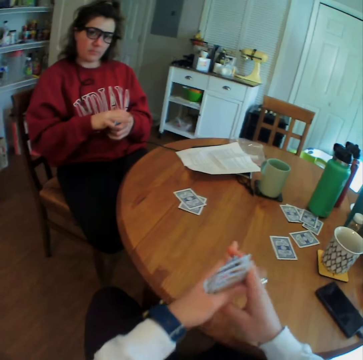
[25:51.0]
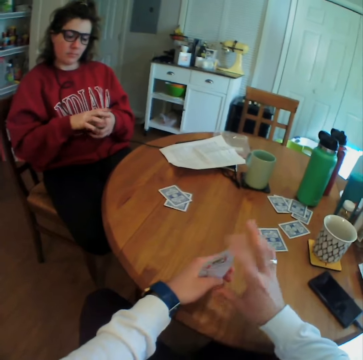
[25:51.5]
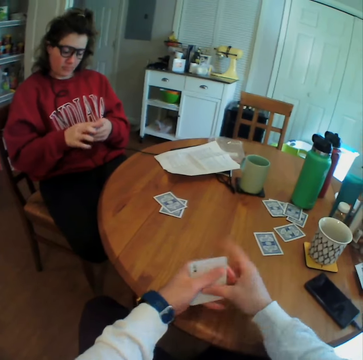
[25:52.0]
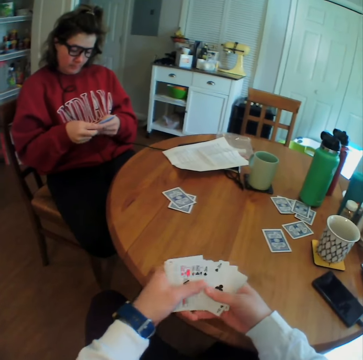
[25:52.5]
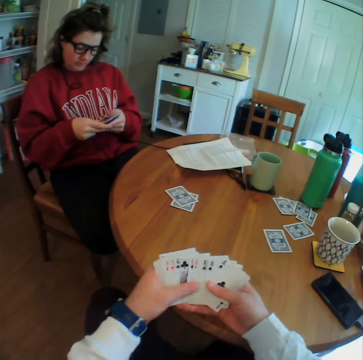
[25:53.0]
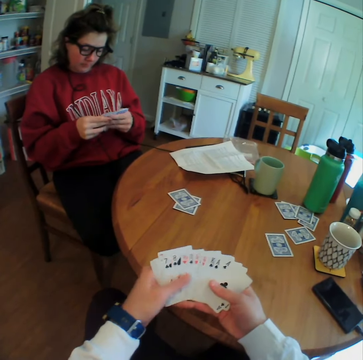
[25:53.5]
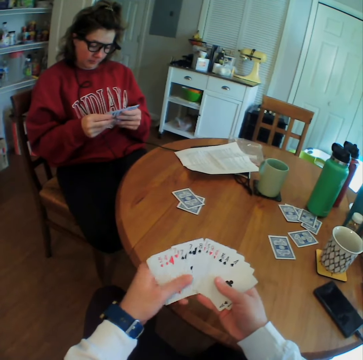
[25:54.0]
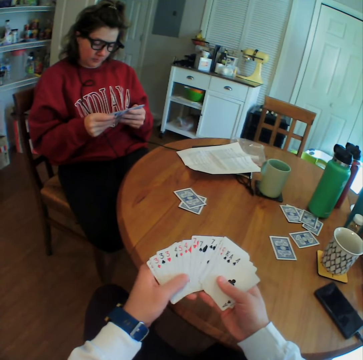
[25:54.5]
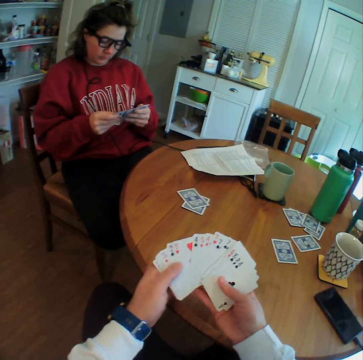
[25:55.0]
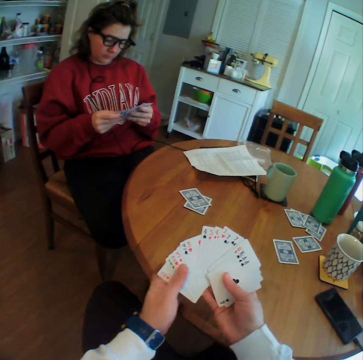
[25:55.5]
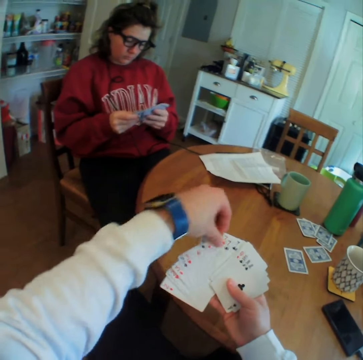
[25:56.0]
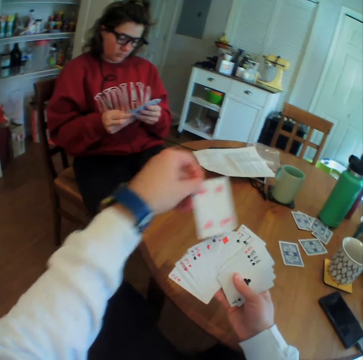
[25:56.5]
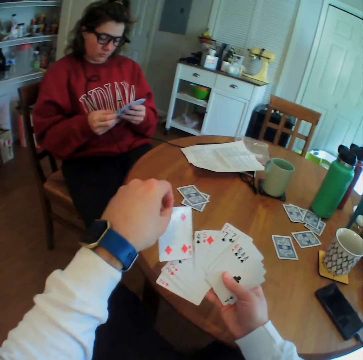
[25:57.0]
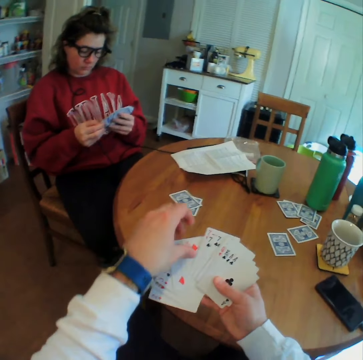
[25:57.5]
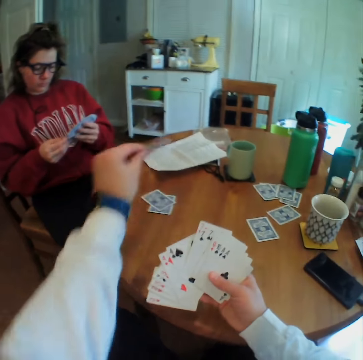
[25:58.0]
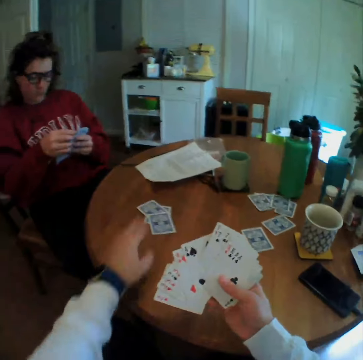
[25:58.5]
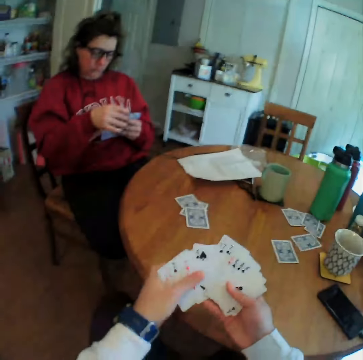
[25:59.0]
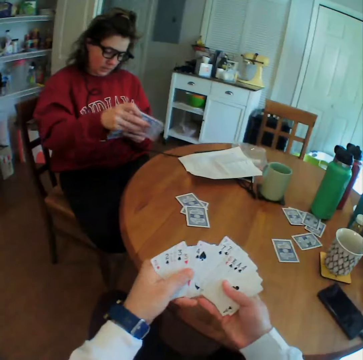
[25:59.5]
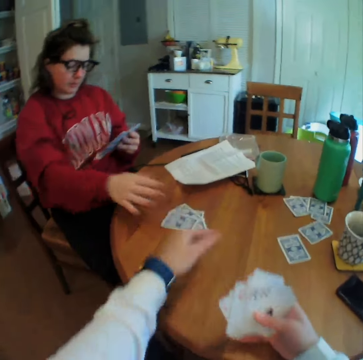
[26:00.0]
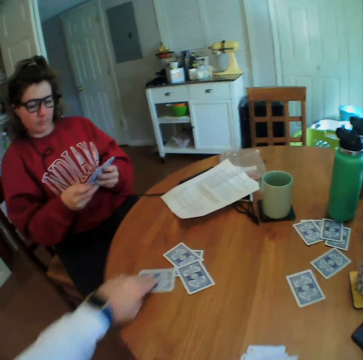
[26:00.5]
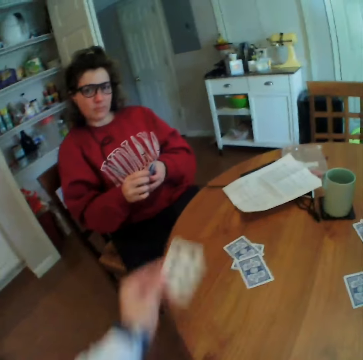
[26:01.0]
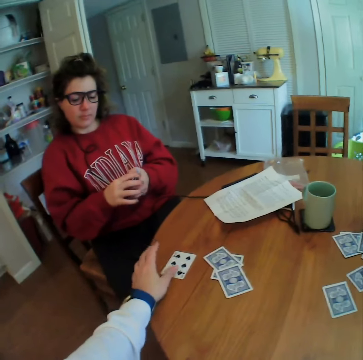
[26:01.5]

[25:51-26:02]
The camera wearer spreads the cards on his hand and puts a card on the table. A woman puts a card on the table. The camera wearer picks the card and puts down the card.

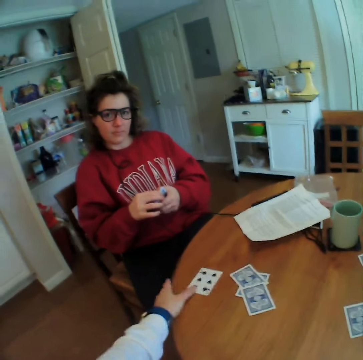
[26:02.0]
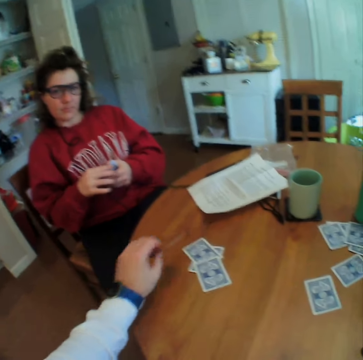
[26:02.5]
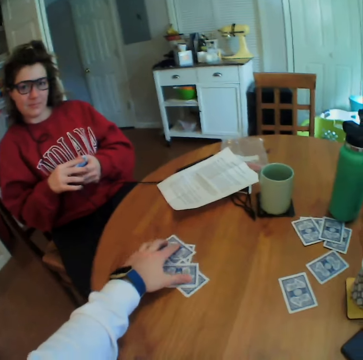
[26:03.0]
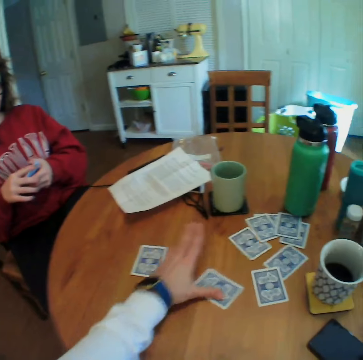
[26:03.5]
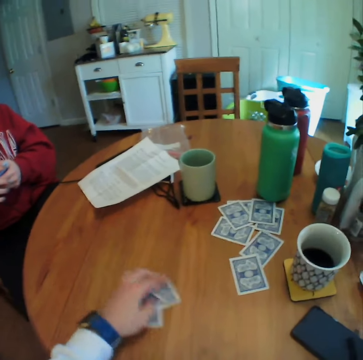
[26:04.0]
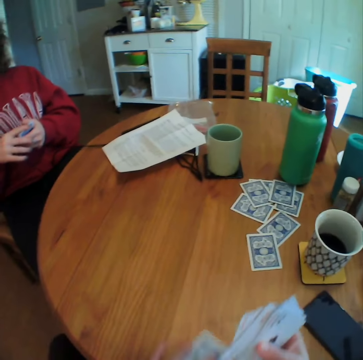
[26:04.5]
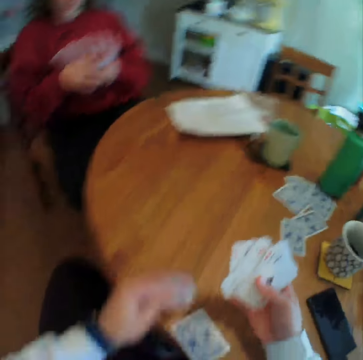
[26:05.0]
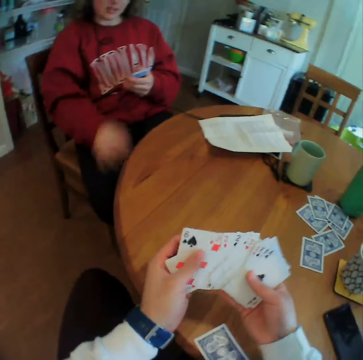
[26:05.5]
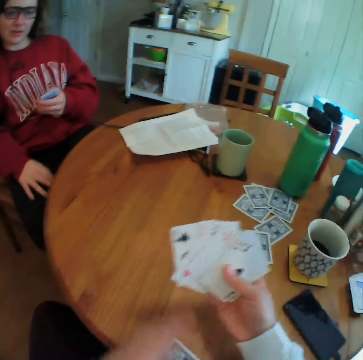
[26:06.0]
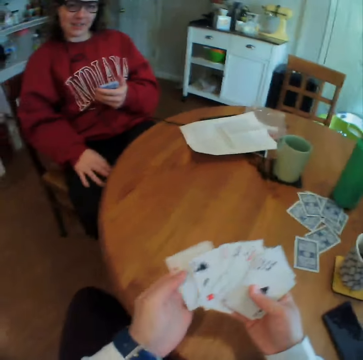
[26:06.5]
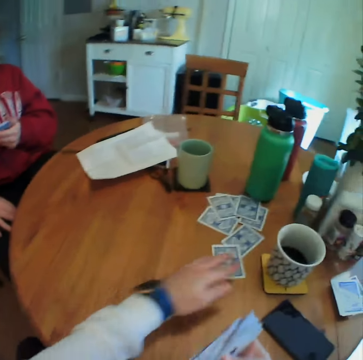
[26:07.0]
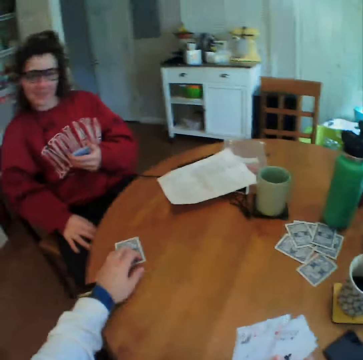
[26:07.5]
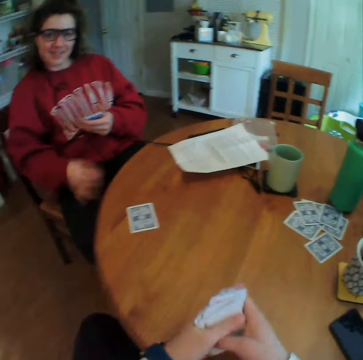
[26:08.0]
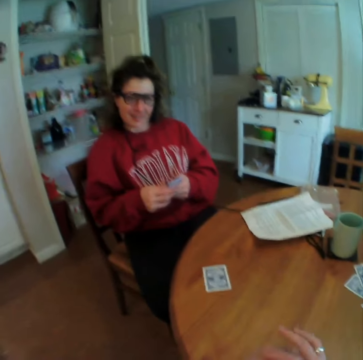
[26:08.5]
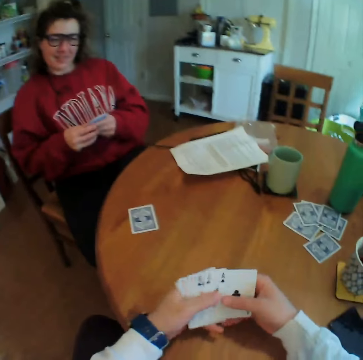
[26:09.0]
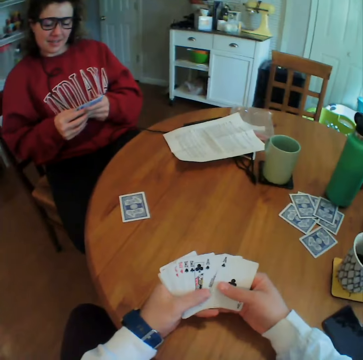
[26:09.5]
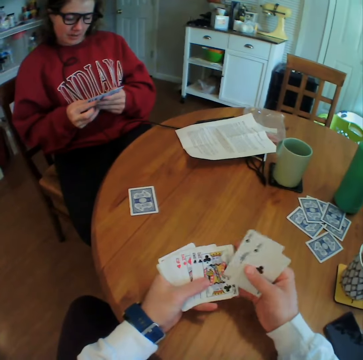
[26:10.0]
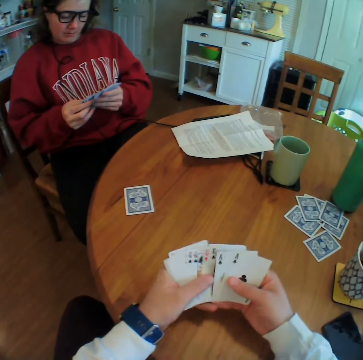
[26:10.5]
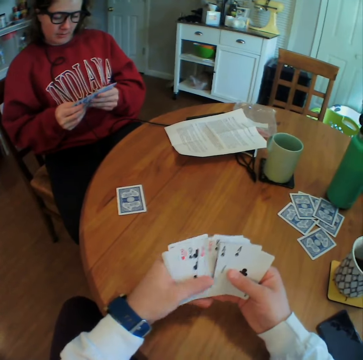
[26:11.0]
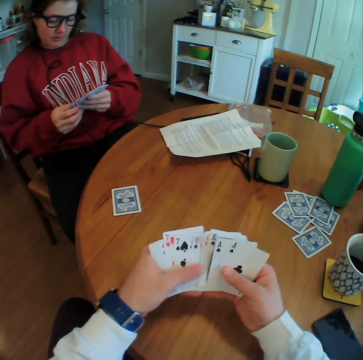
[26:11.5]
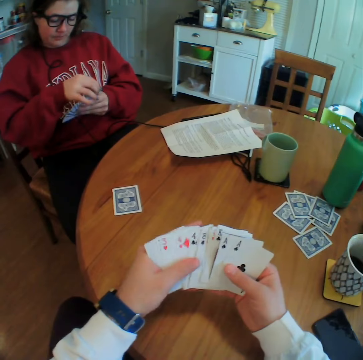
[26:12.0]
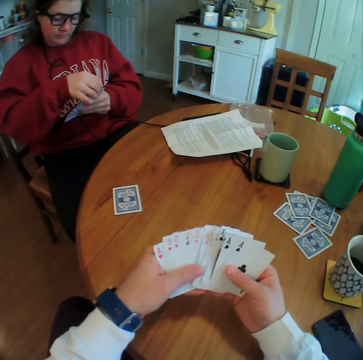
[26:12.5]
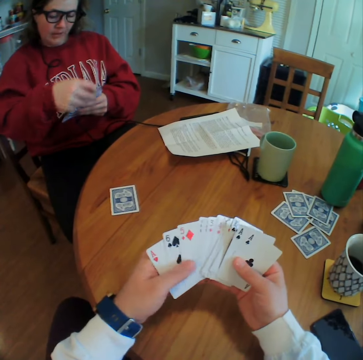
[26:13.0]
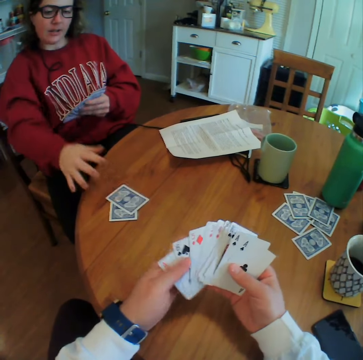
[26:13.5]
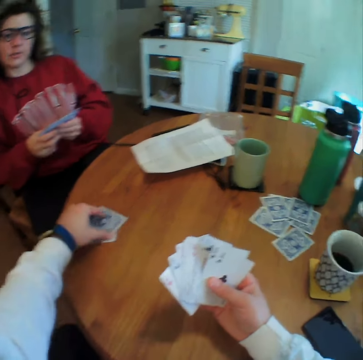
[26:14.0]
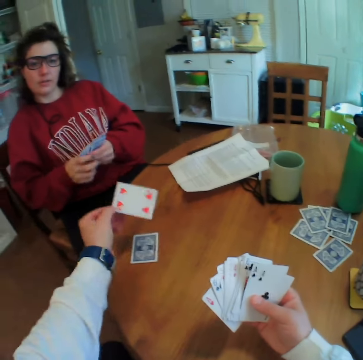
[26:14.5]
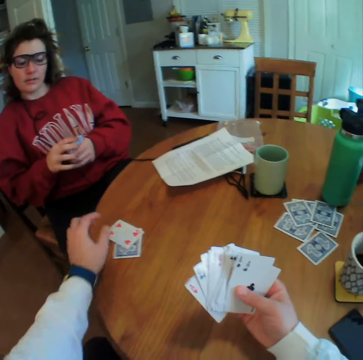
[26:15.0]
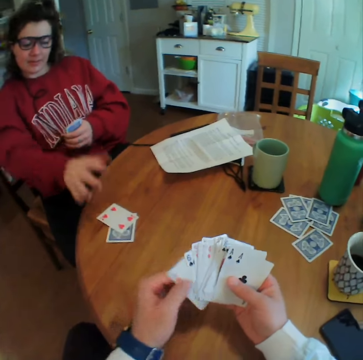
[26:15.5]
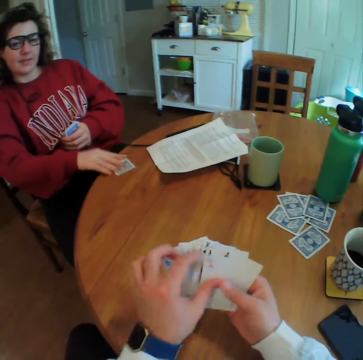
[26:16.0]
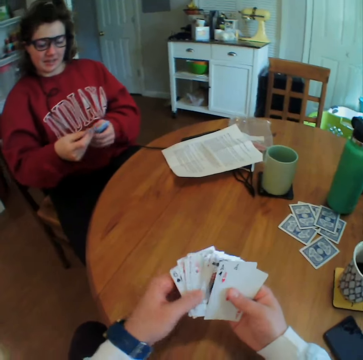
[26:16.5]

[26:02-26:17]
The camera wearer moves the card. He moves the cards to the other side, picks the cards, arranges the cards, moves the card on the table and spreads the cards on his hand. A woman puts a card on the table. The camera wearer picks the card and puts down the card. The woman picks the cards.

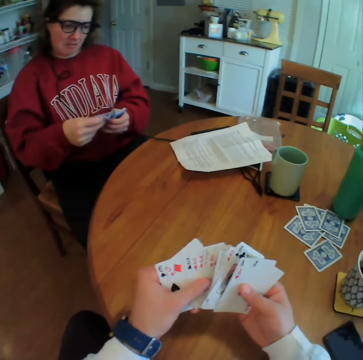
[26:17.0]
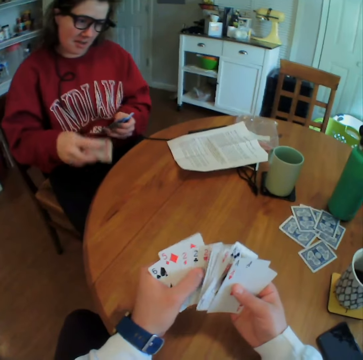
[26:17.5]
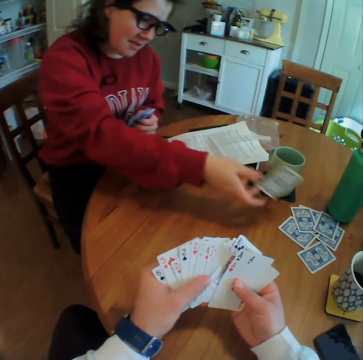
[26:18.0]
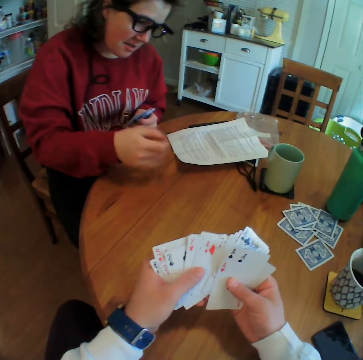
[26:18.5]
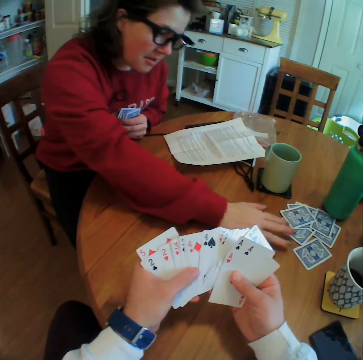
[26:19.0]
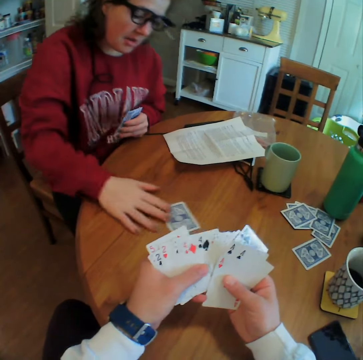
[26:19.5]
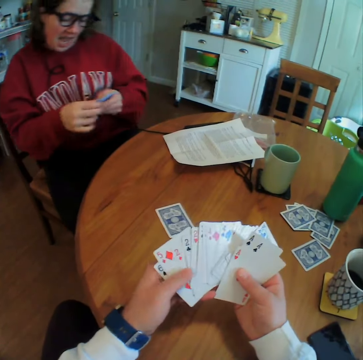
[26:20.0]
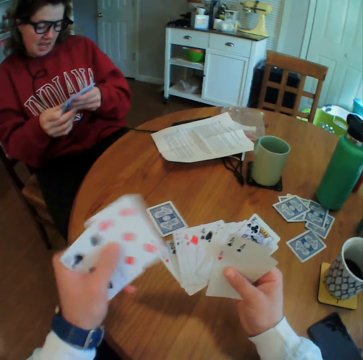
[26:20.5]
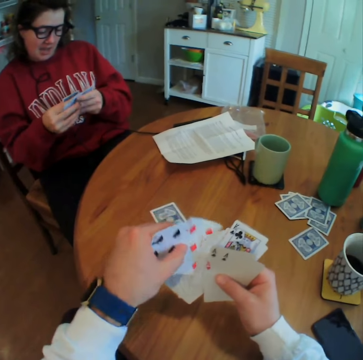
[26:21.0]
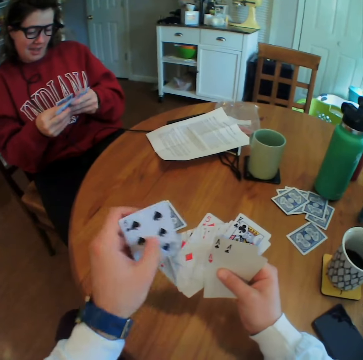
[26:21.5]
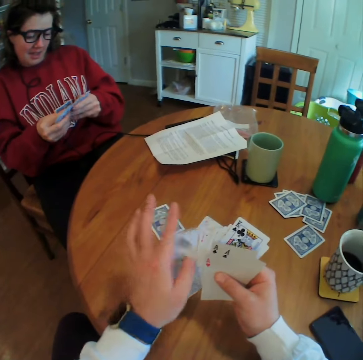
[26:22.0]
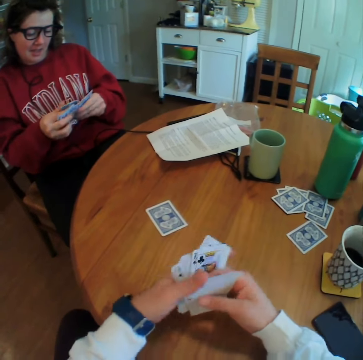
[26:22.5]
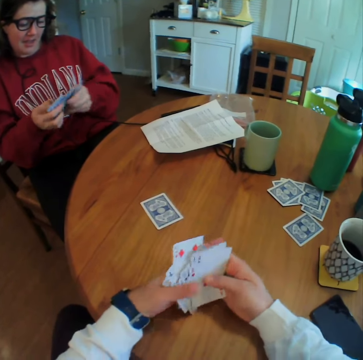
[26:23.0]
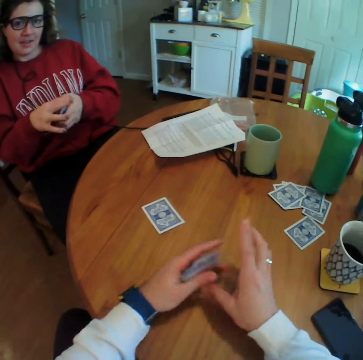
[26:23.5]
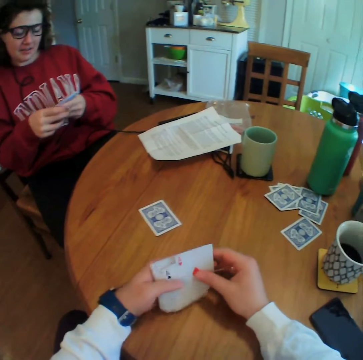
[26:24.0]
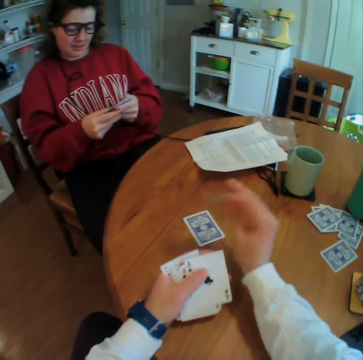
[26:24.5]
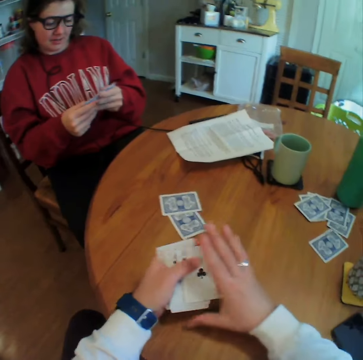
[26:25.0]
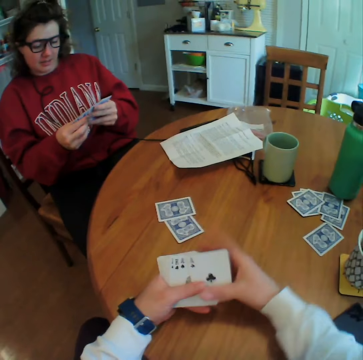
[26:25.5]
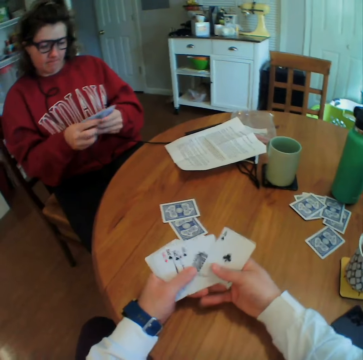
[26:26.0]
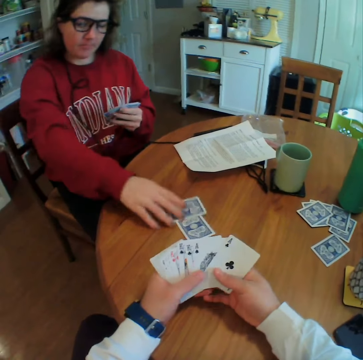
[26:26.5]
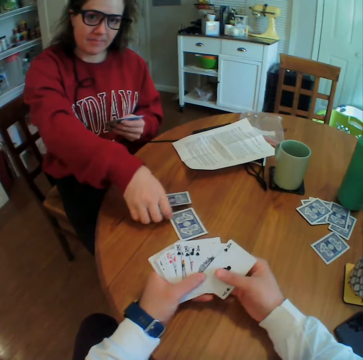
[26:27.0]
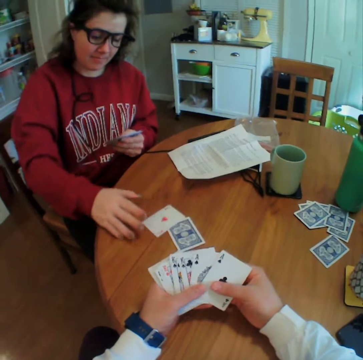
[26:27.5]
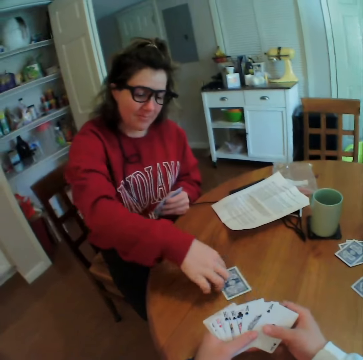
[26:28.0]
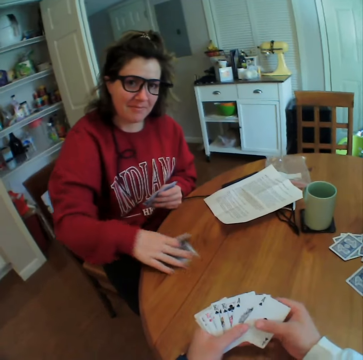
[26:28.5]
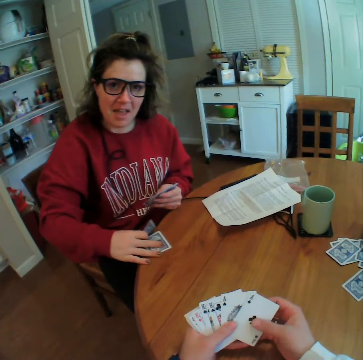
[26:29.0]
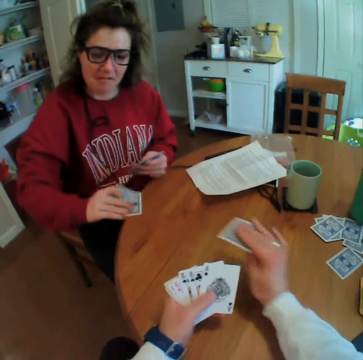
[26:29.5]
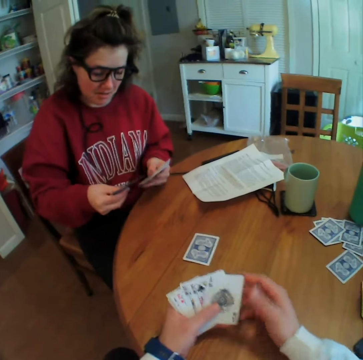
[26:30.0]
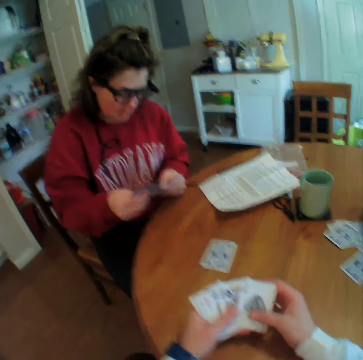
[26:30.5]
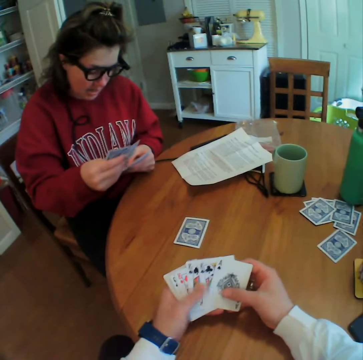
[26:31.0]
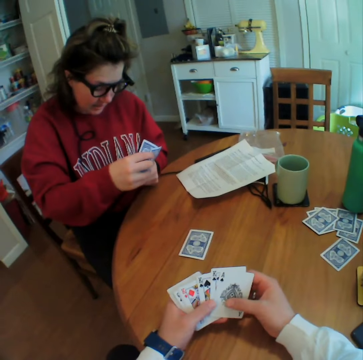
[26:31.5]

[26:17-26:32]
The camera wearer arranges the cards. A woman throws the cards on the table and moves a card on the table. The camera wearer arranges the cards on his hand and puts a card on the table. The woman holds the card, puts down the card and picks the cards. The camera wearer puts a card on the table.
